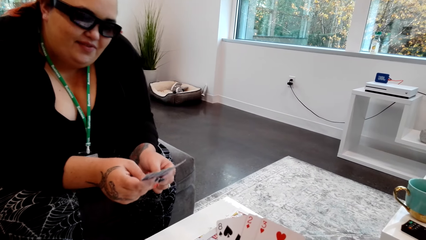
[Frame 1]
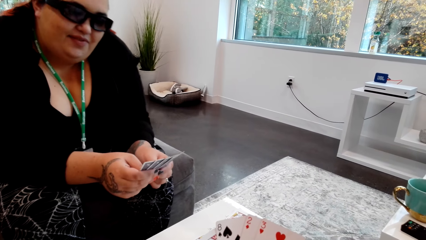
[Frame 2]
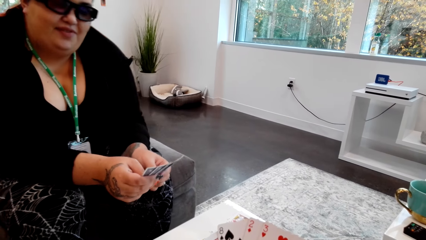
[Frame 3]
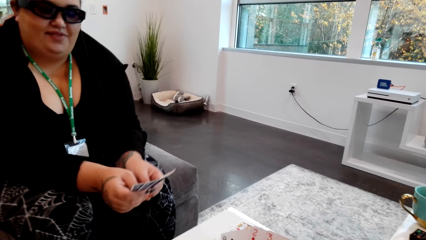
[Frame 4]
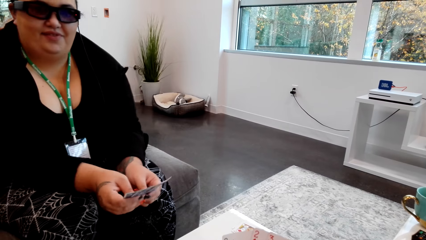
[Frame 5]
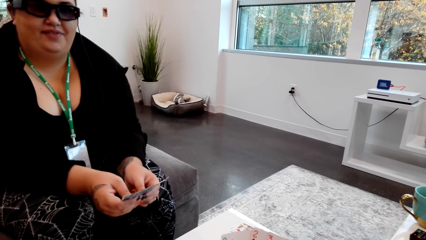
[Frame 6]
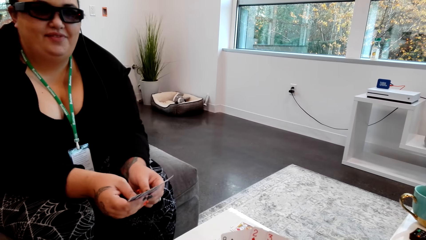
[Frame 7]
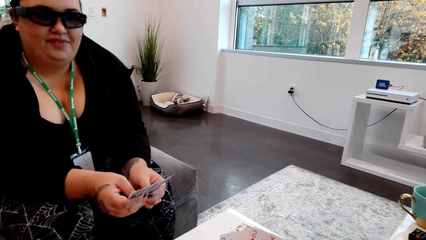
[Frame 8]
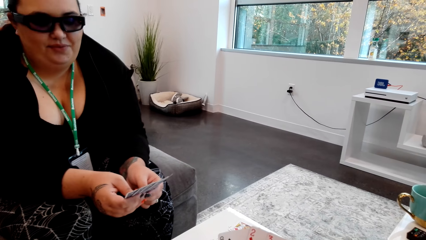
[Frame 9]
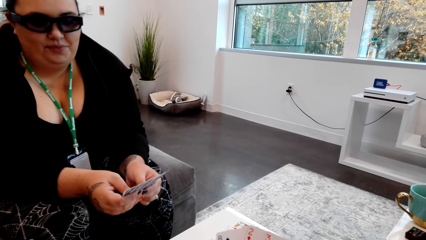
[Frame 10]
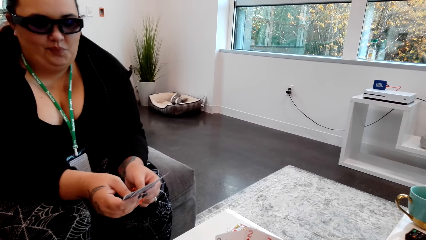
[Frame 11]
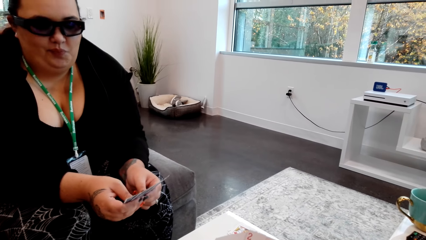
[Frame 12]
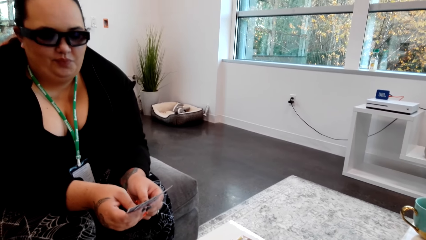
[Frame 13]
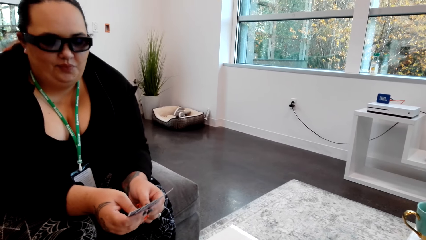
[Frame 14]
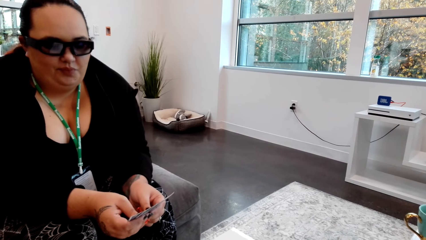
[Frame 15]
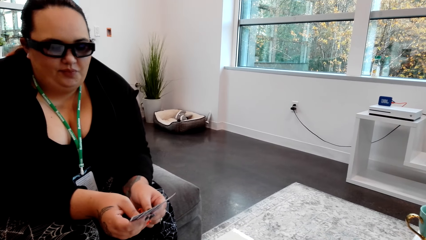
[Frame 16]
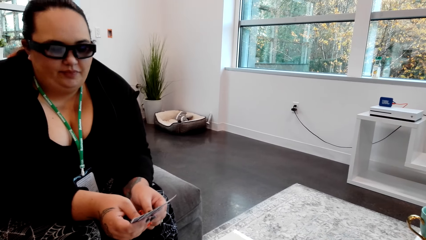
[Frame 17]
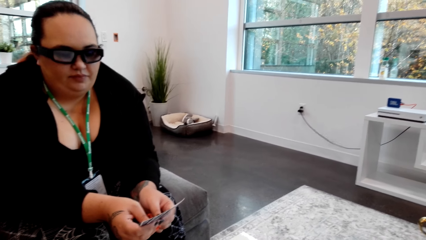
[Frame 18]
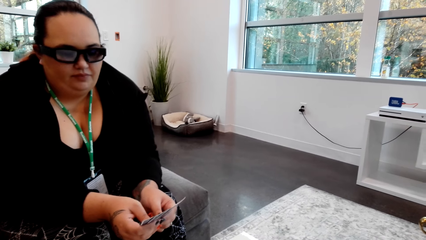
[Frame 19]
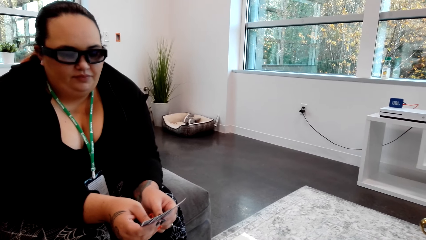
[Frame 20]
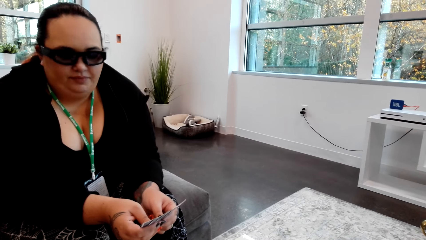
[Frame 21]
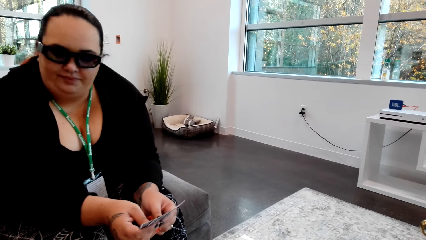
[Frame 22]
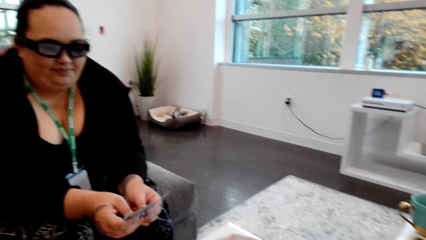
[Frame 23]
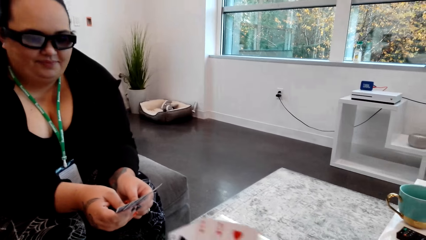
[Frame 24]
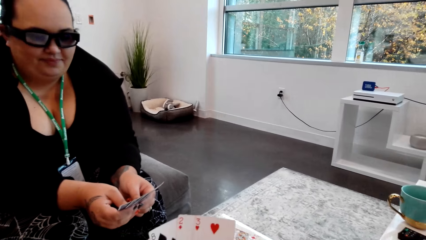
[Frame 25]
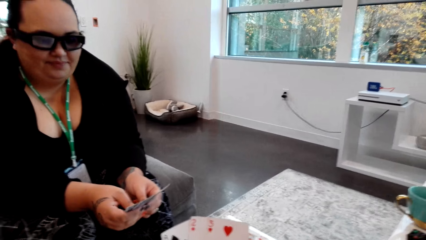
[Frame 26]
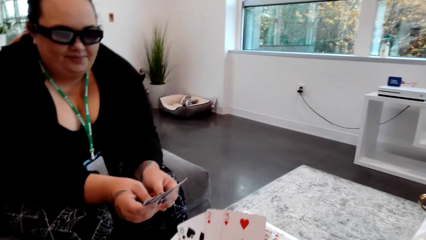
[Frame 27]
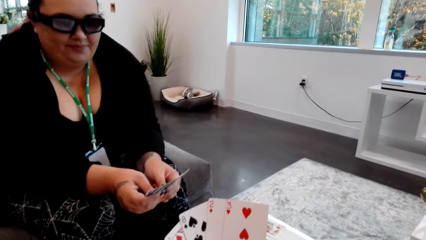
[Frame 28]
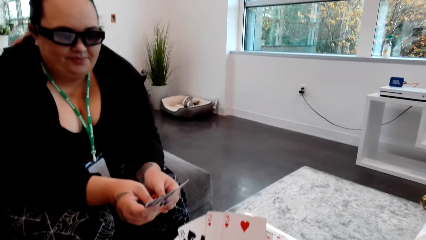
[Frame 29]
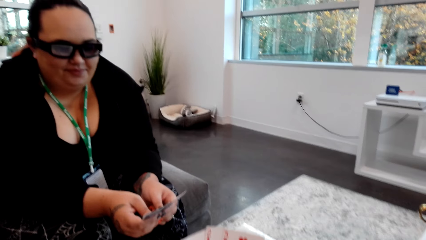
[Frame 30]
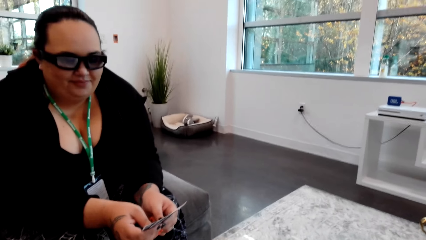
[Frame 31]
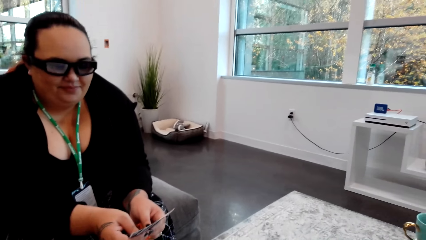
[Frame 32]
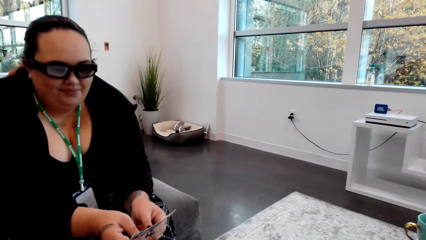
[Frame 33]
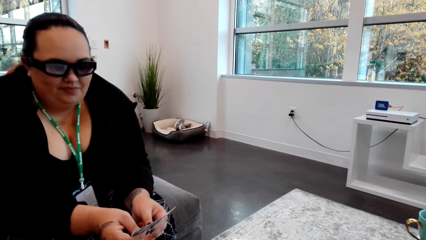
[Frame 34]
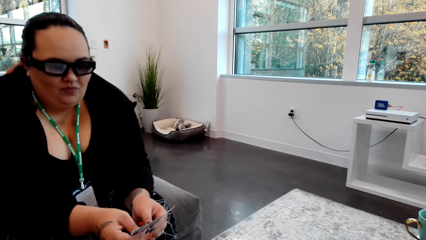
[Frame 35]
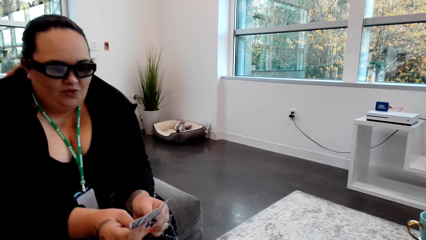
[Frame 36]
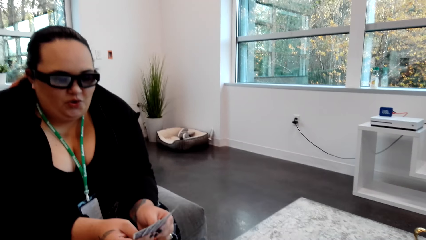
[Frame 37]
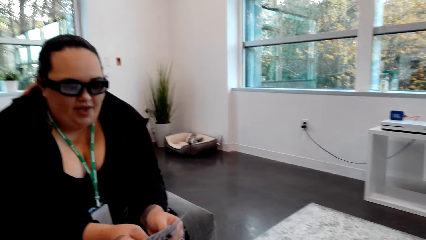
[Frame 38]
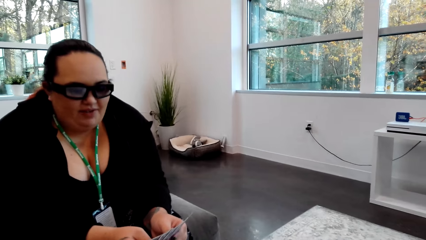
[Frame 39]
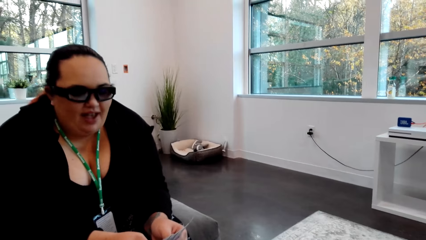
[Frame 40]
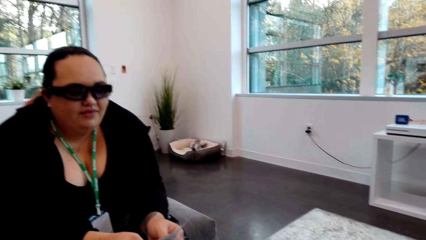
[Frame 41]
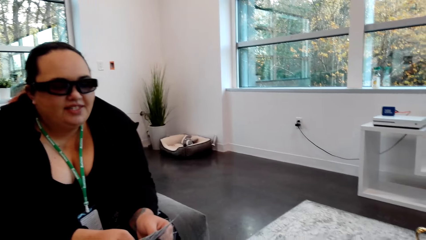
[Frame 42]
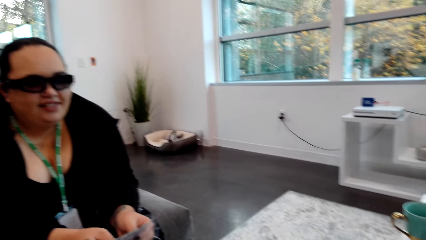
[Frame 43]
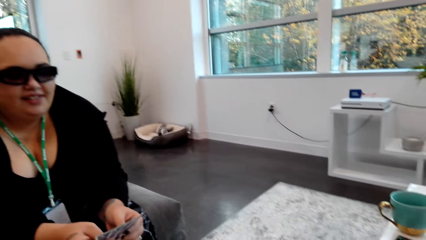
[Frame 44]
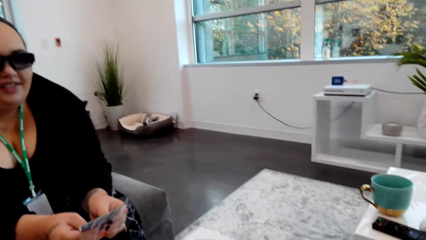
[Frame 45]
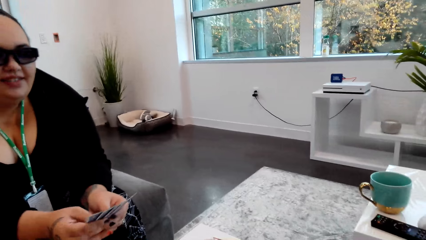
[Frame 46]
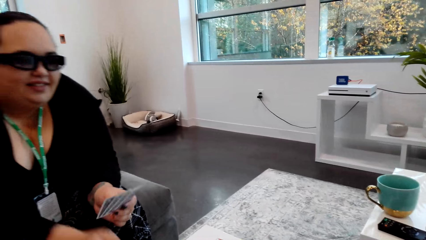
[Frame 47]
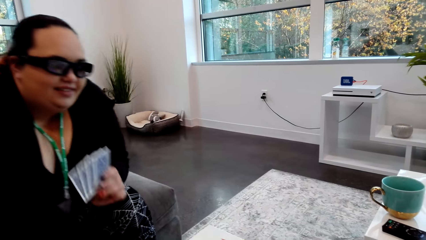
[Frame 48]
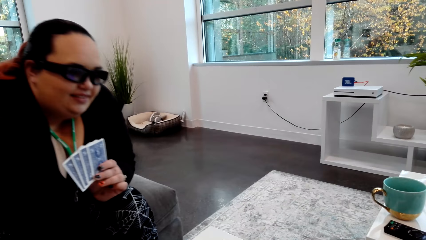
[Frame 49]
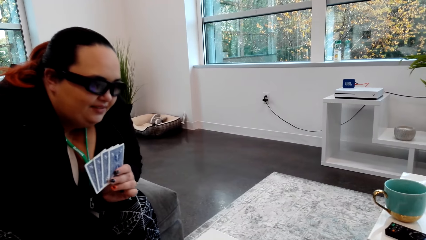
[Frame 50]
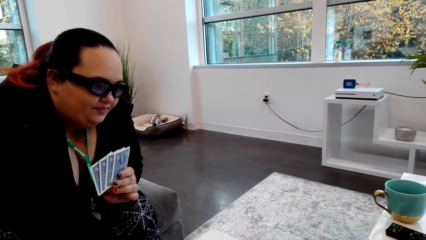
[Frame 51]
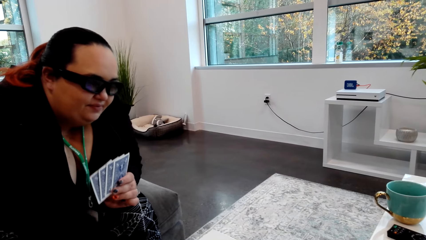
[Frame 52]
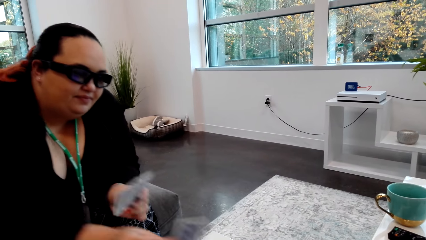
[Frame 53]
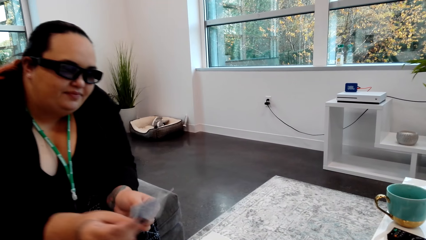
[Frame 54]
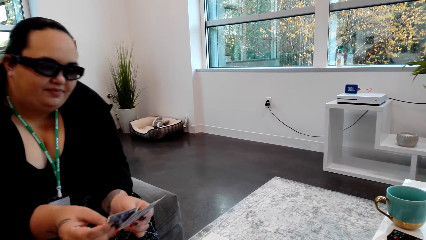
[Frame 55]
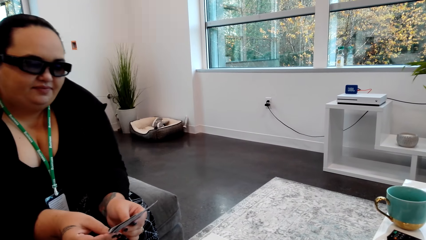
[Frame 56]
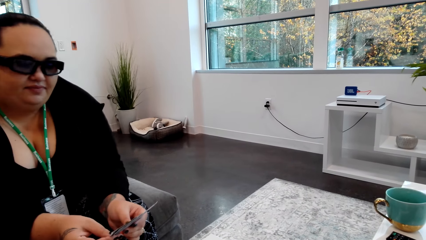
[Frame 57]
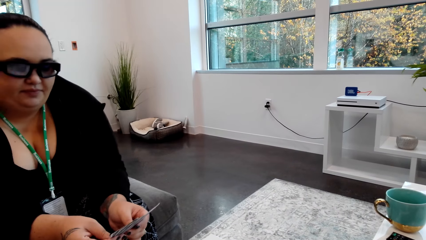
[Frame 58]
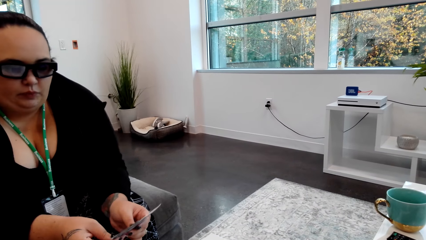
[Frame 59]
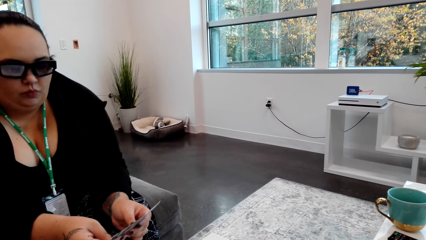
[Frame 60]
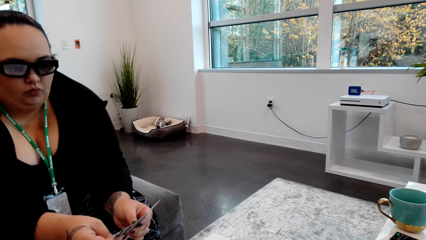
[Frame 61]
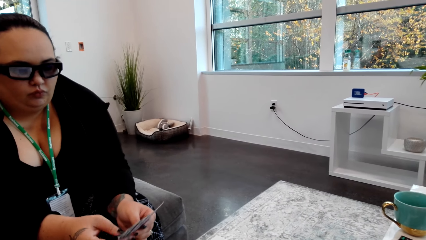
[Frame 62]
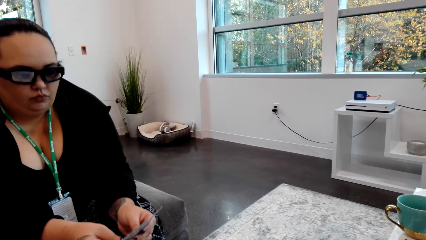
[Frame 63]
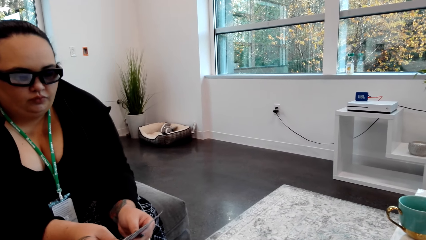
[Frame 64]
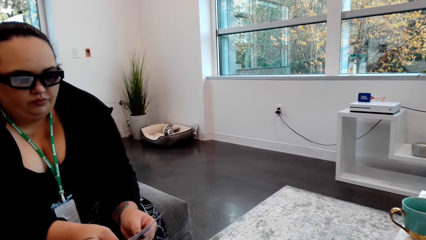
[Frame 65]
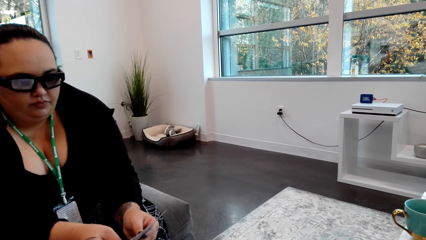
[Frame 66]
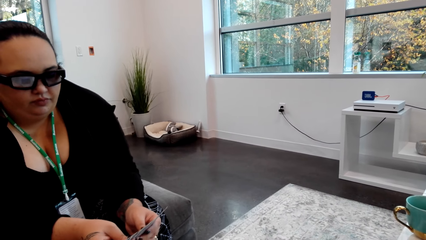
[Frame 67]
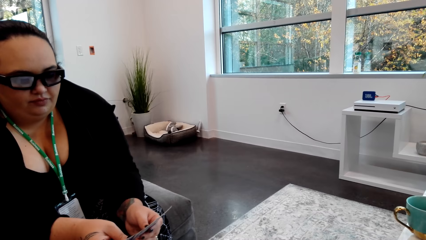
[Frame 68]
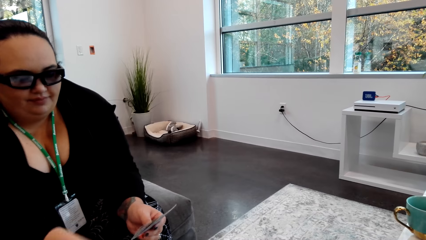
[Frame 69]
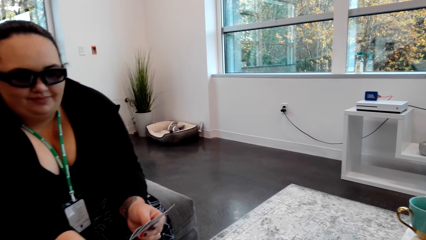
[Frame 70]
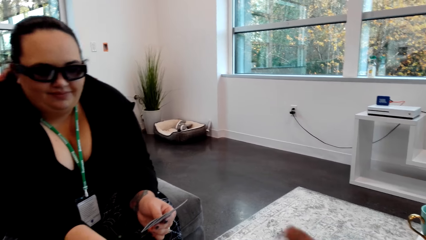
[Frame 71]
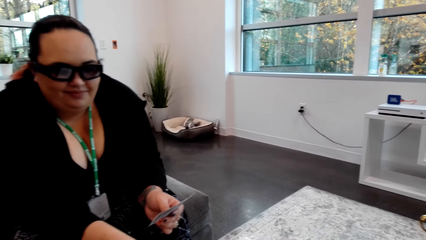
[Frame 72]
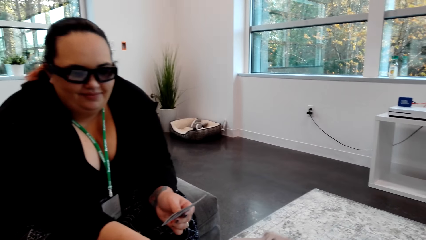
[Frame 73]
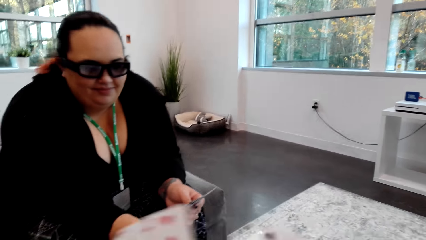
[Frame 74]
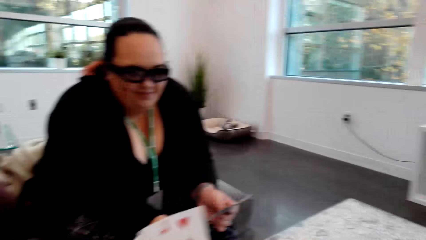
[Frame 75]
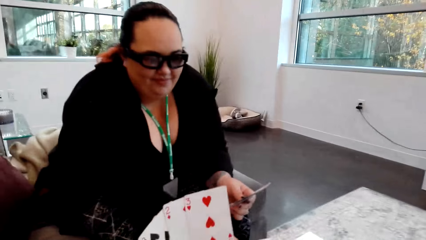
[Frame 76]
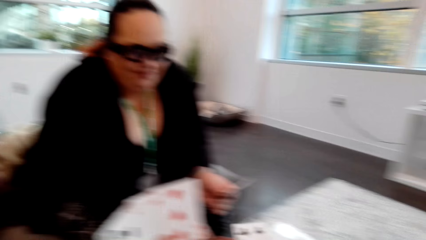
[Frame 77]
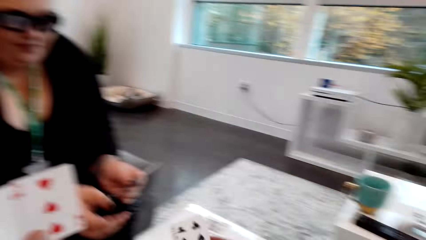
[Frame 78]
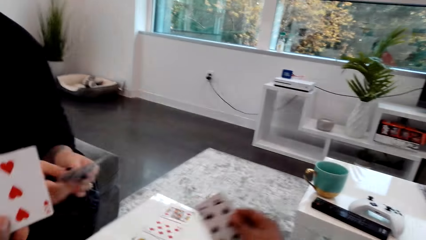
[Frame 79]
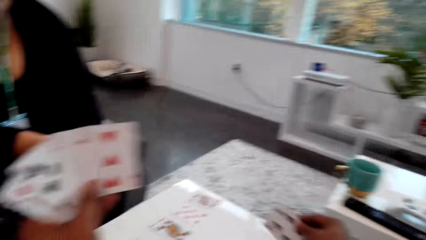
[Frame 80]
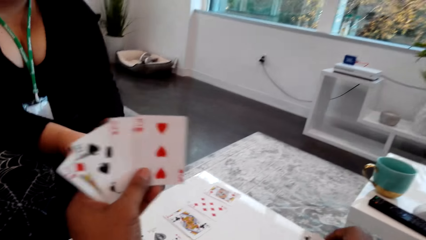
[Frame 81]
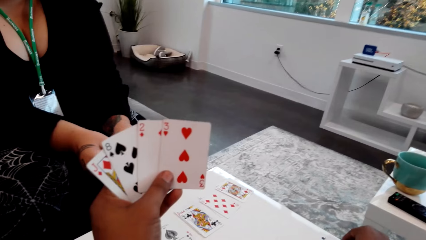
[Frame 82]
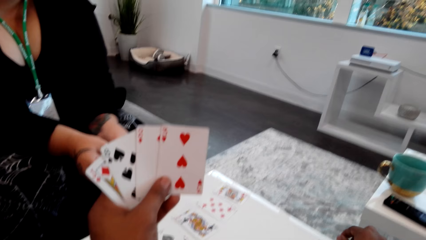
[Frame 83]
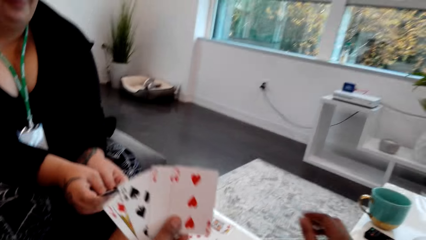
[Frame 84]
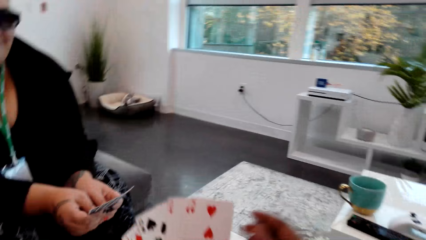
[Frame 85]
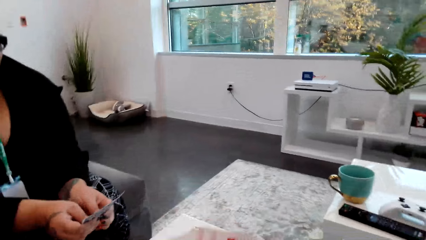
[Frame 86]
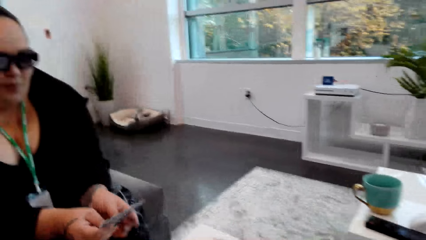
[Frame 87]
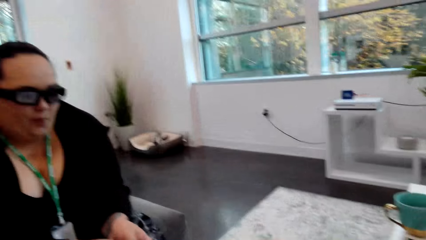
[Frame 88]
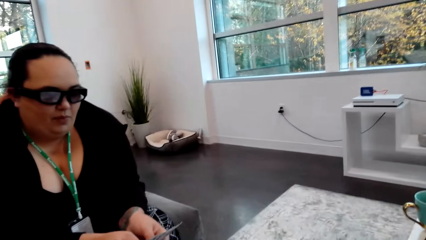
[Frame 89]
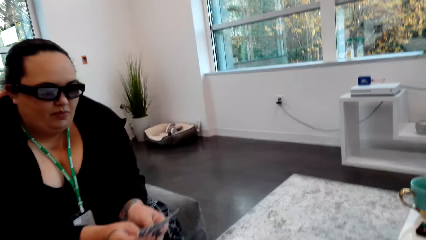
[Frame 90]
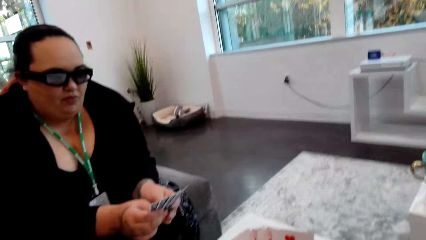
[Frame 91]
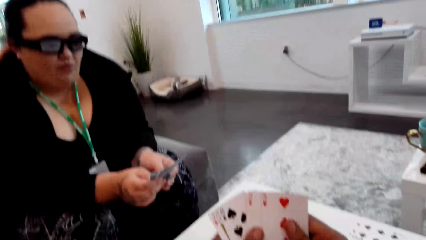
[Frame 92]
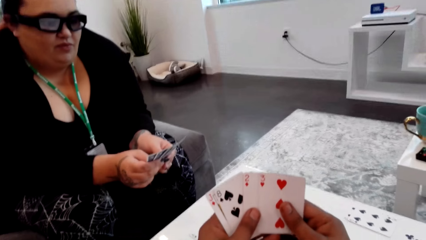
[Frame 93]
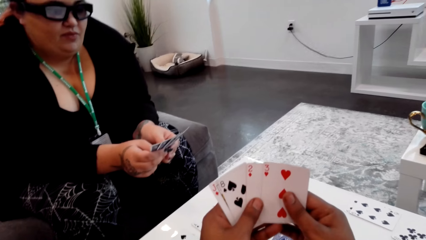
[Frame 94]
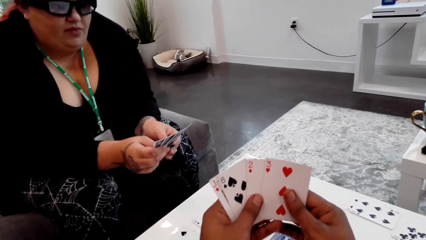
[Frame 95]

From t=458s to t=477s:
The camera wearer converses with the lady. The lady picks a card from the table with her right hand. The camera wearer picks the card. He converses with the lady. The lady gives the card to the camera wearer and picks the card. The camera wearer holds the card with his right hand. The lady puts the card down.
